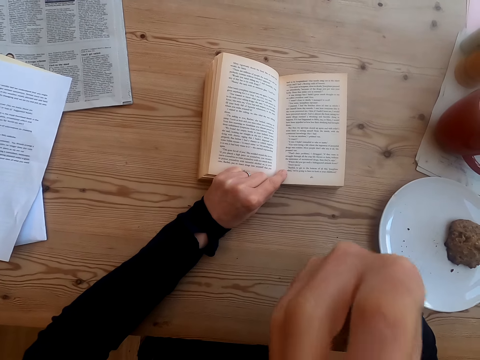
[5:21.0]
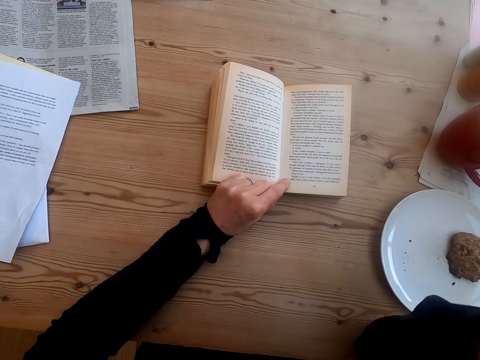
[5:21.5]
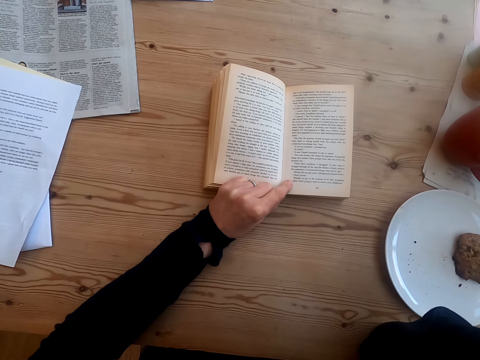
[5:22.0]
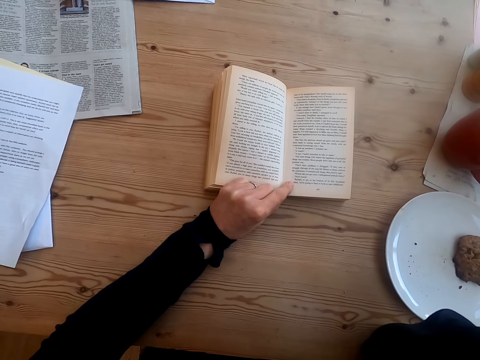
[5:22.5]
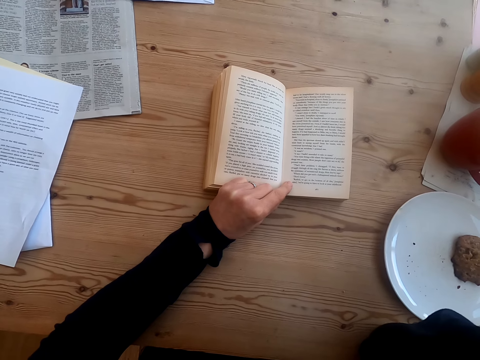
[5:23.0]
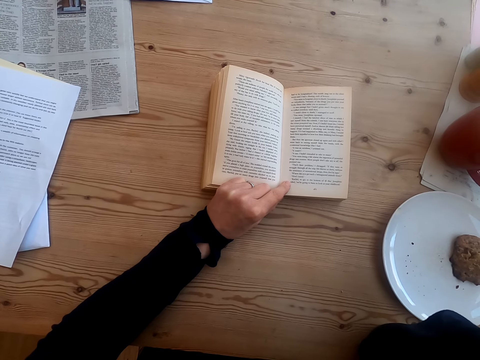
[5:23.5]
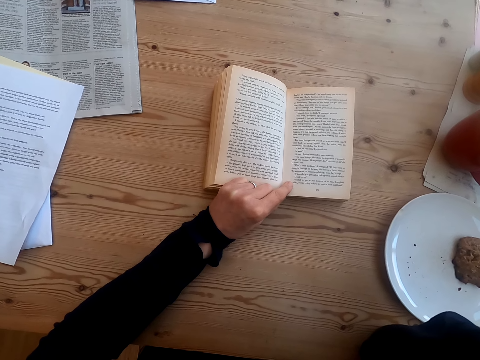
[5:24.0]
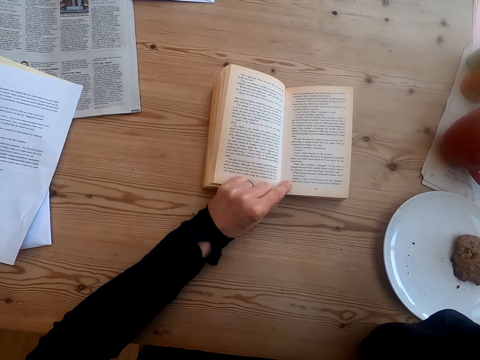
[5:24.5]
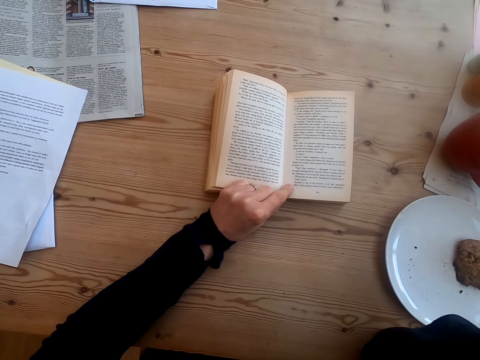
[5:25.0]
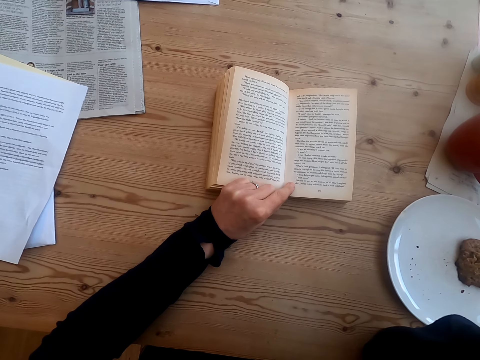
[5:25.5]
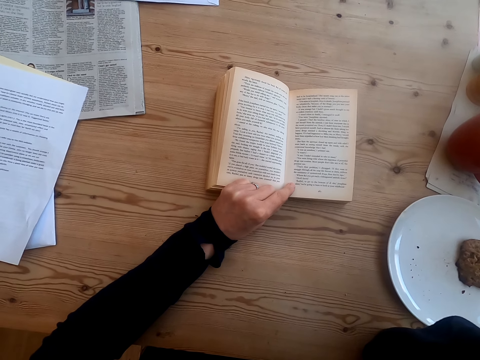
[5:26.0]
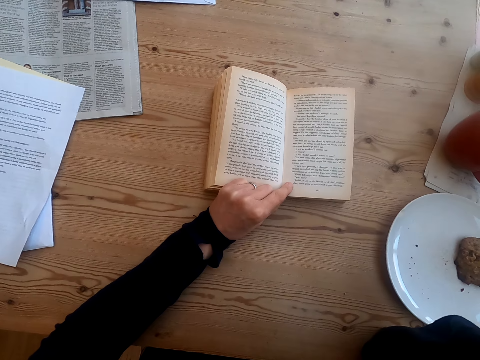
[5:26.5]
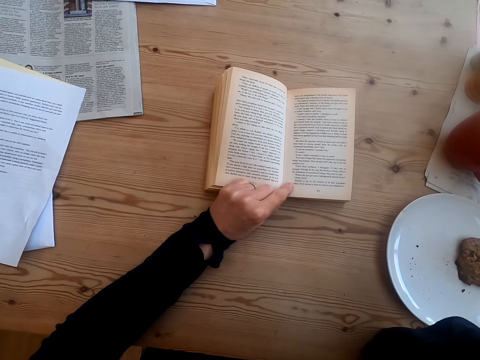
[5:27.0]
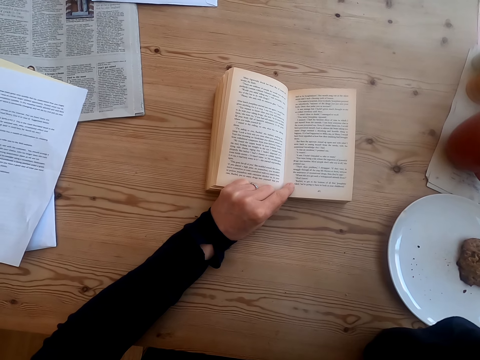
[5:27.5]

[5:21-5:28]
The camera wearer holds the book. They read the book.

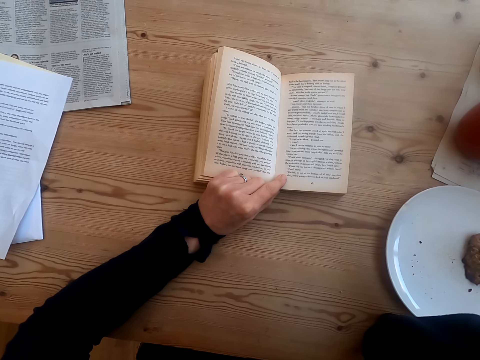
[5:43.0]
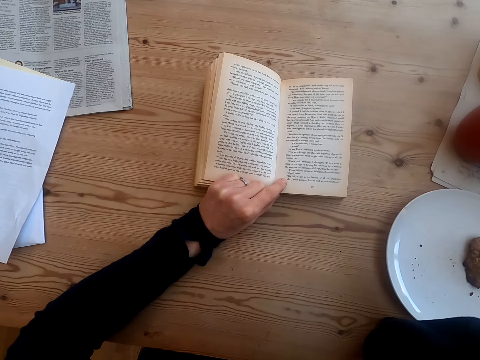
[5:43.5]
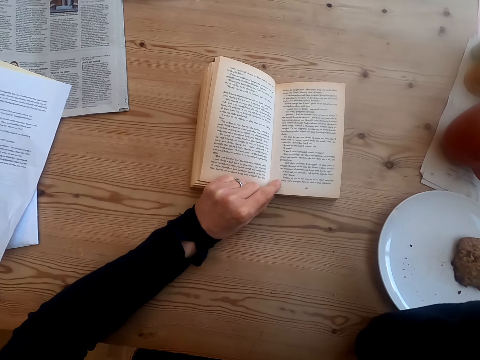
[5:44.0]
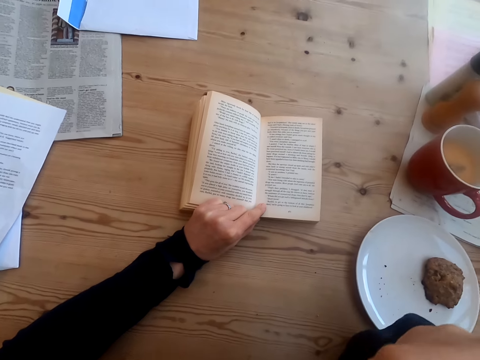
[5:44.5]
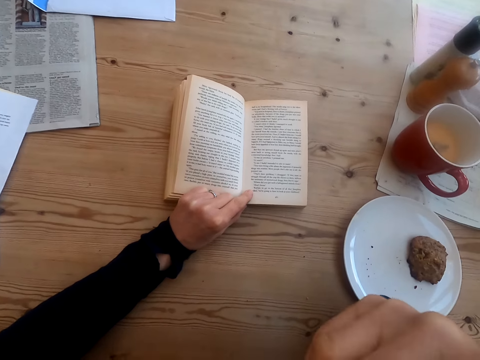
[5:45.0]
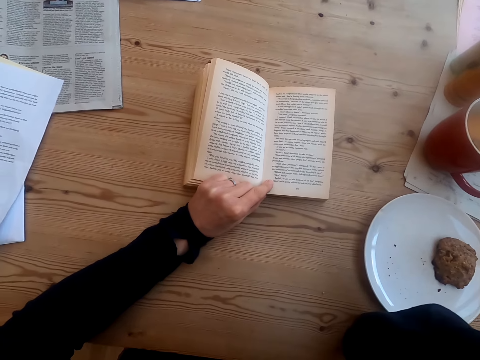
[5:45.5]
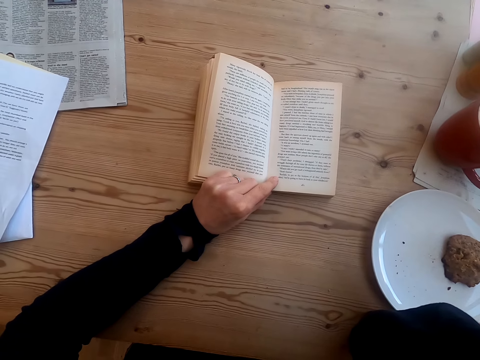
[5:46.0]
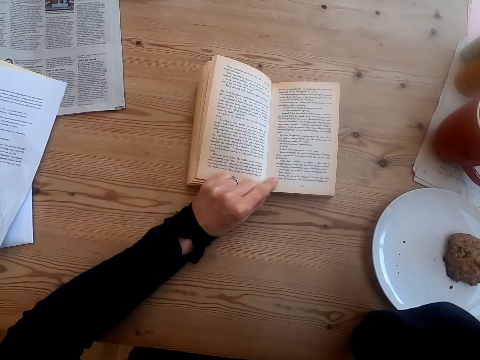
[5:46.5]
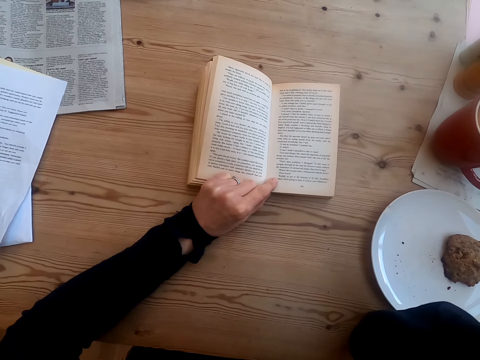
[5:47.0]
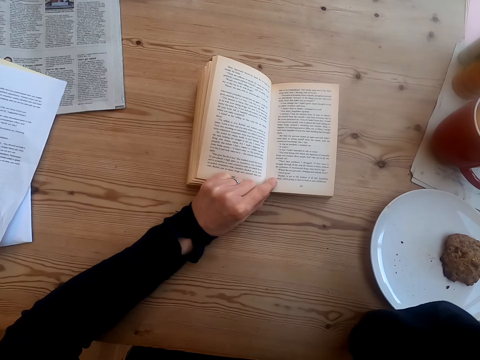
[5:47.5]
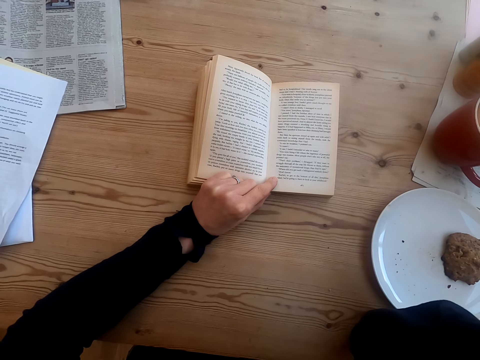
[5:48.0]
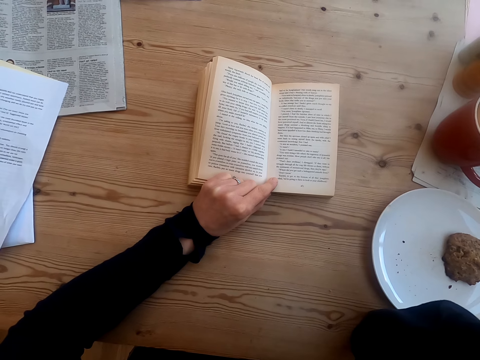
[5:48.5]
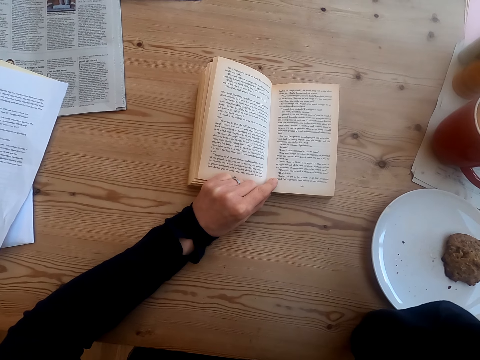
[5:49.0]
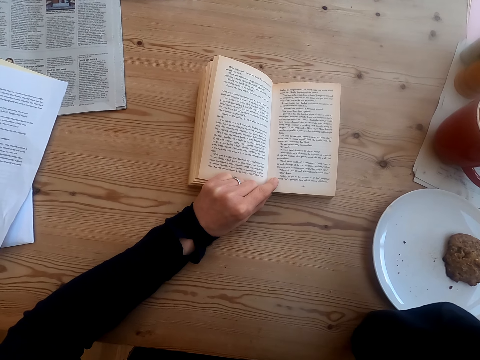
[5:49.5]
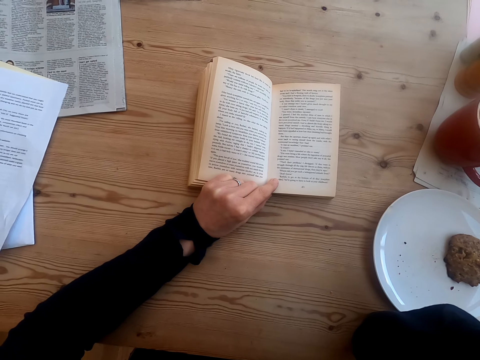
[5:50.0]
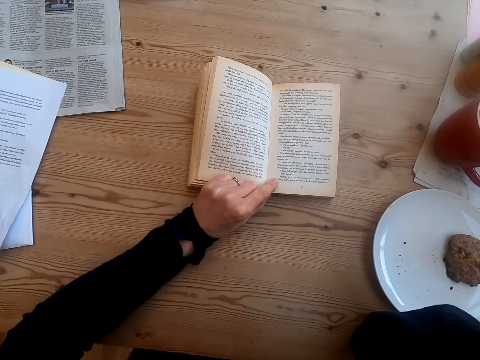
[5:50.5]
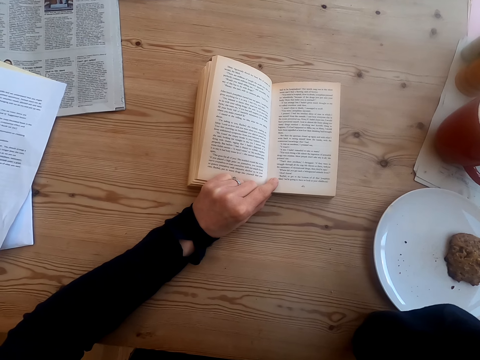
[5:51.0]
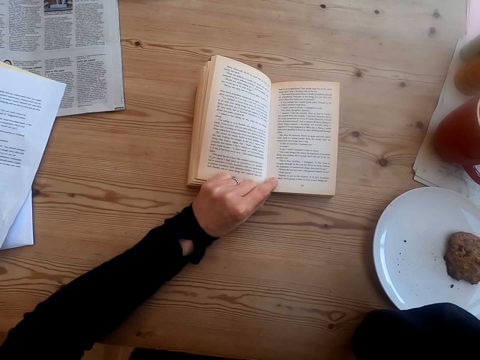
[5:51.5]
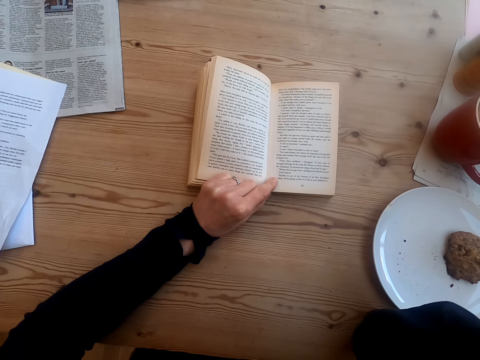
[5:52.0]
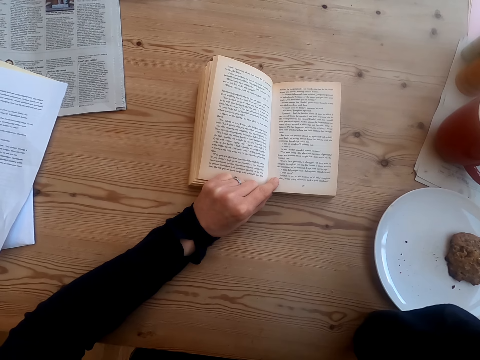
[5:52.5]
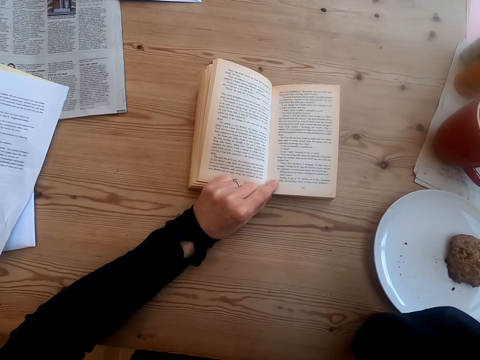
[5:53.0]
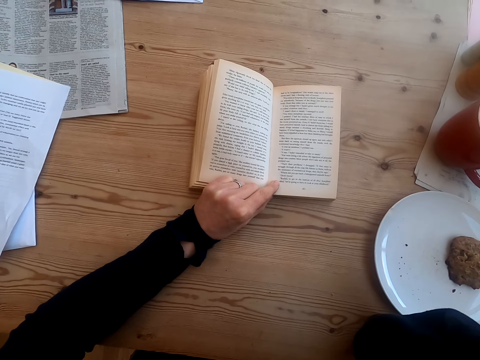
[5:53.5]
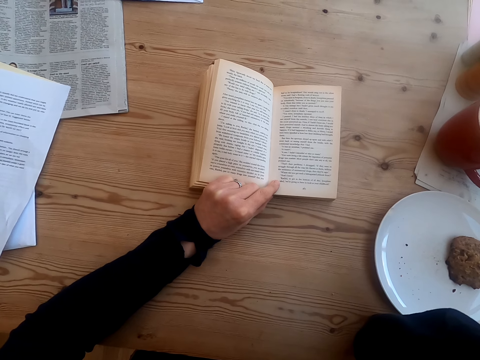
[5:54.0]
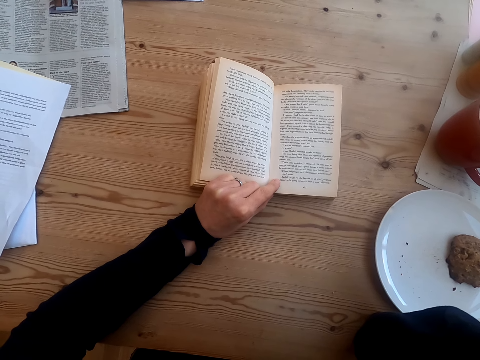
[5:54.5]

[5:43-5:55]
The camera wearer bites something. They eat the food. They read a book. They hold the book.

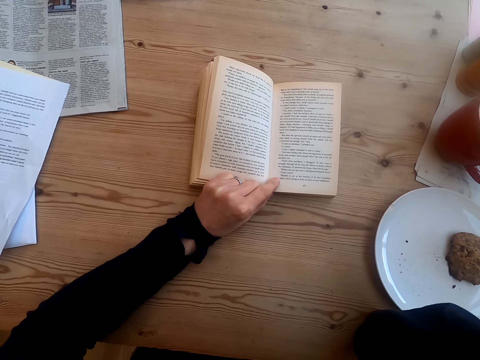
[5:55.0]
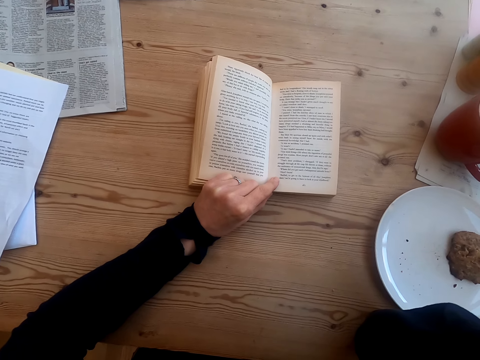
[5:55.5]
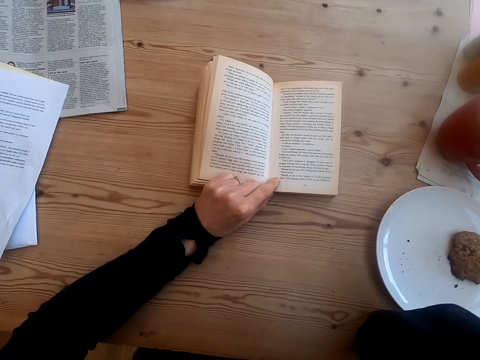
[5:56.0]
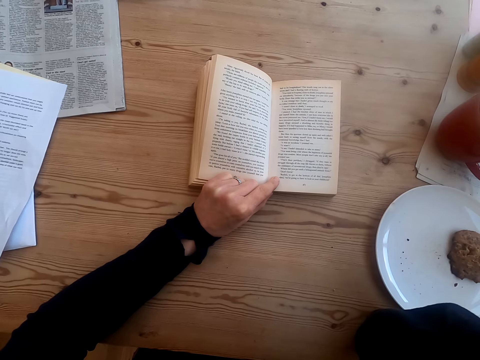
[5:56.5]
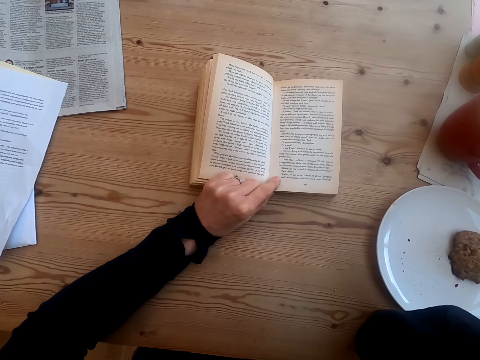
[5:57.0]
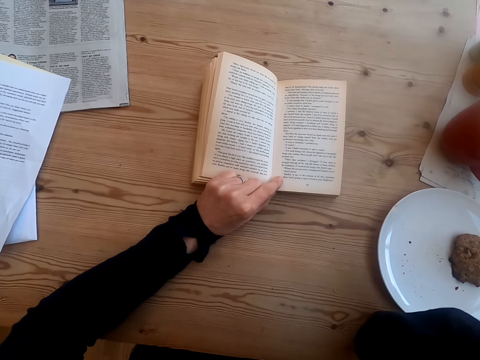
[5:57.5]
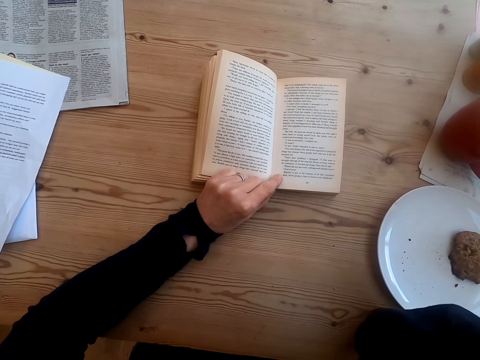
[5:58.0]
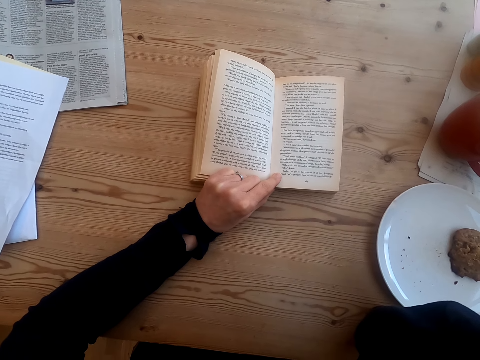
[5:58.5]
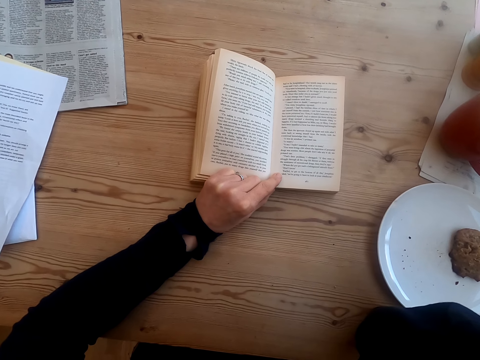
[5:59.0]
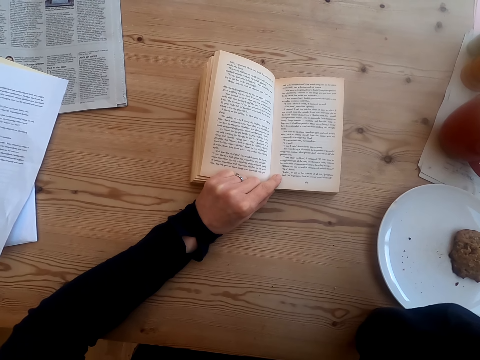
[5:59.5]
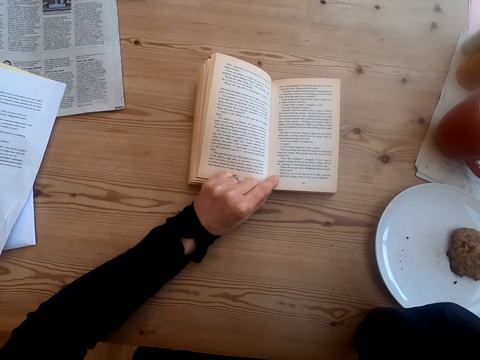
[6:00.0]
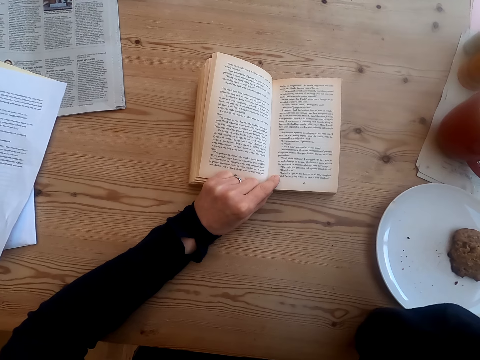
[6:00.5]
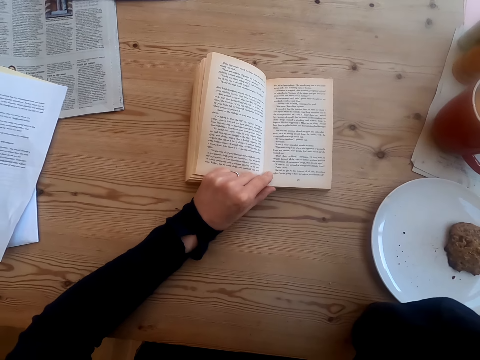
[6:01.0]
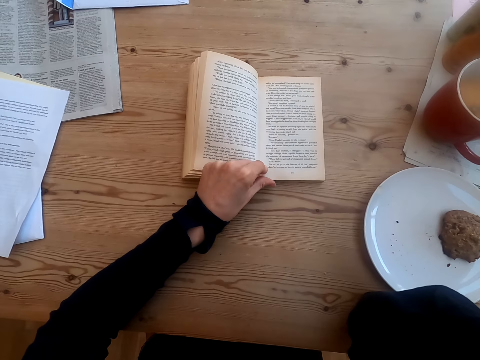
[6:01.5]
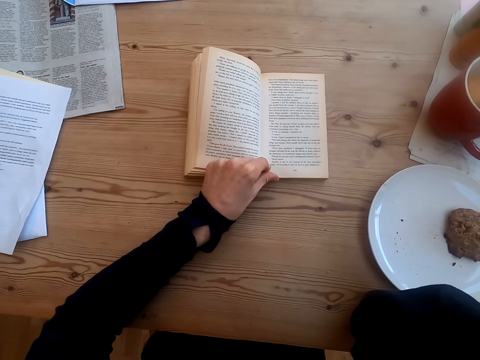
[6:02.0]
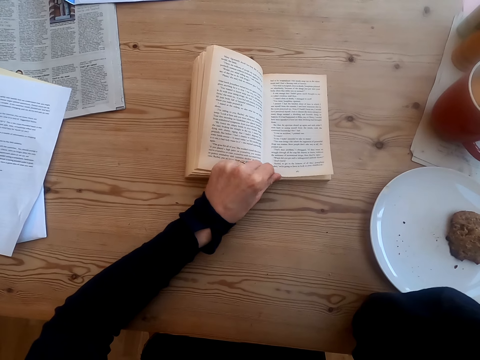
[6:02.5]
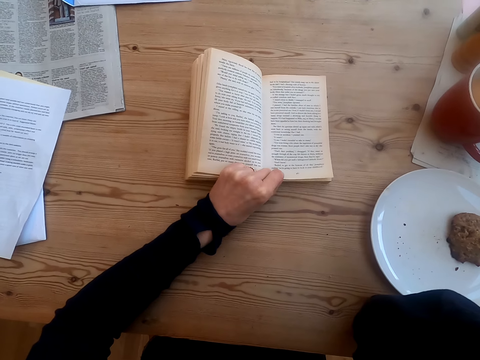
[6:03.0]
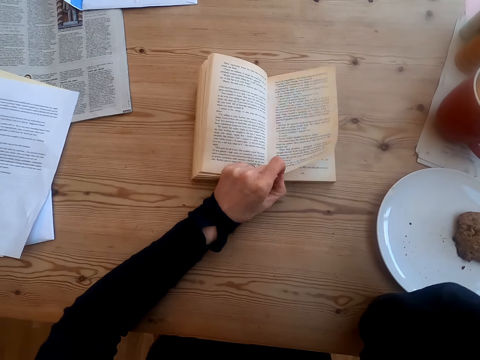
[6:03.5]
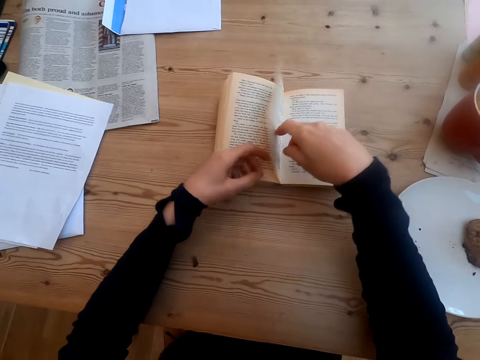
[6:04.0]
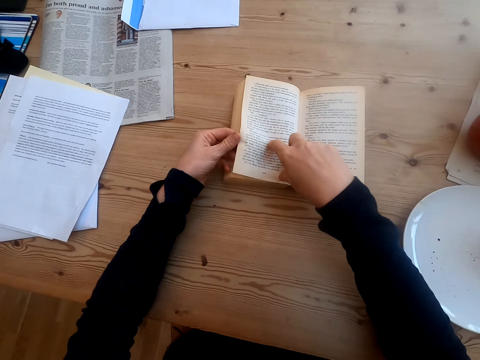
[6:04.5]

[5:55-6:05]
The camera wearer flips a page of the book.
